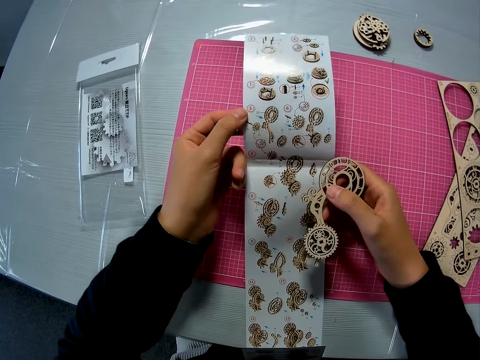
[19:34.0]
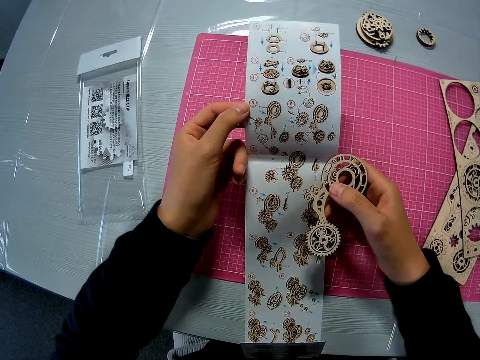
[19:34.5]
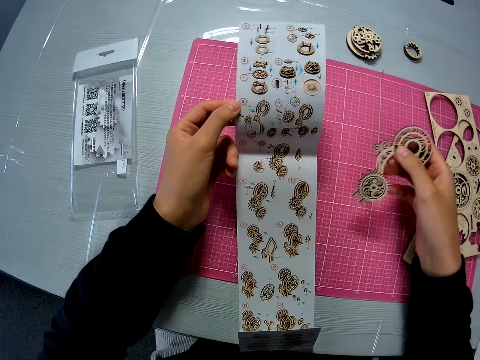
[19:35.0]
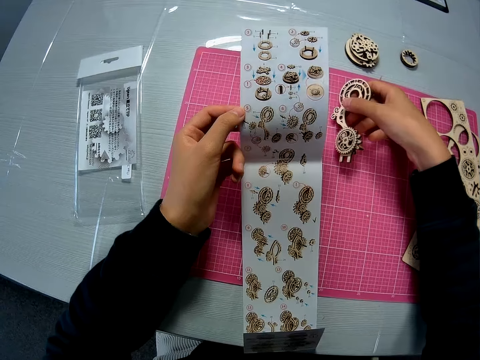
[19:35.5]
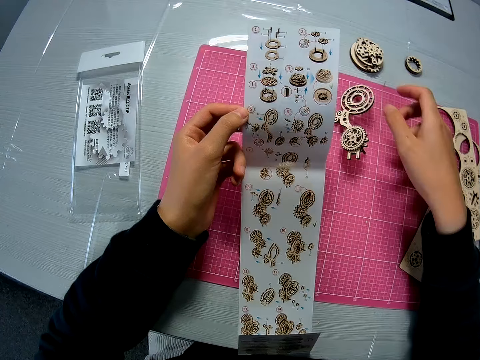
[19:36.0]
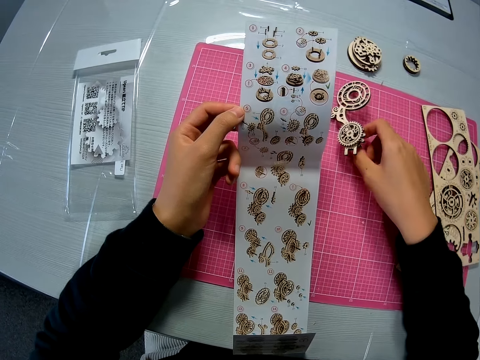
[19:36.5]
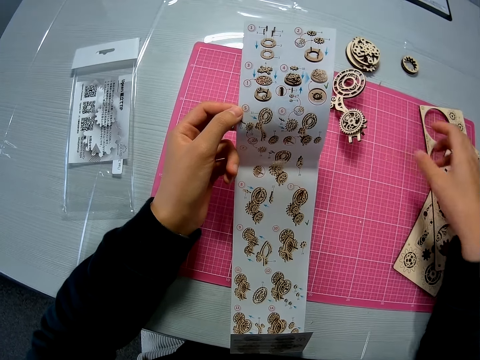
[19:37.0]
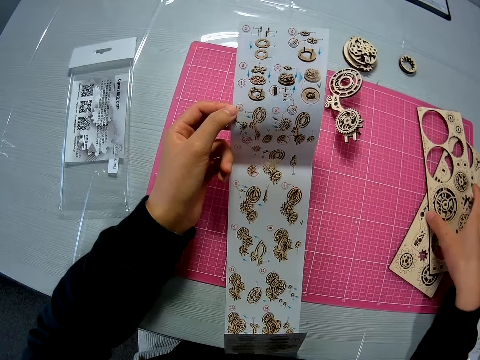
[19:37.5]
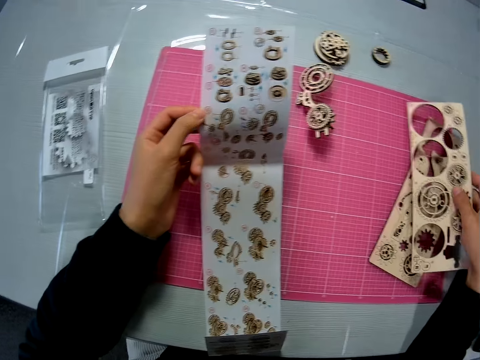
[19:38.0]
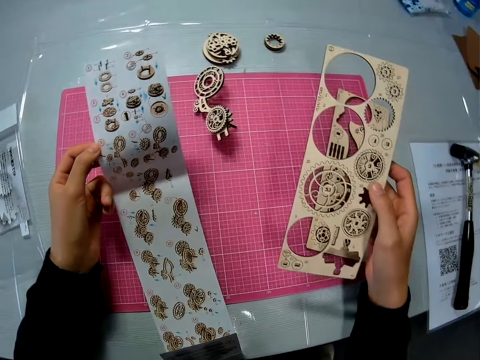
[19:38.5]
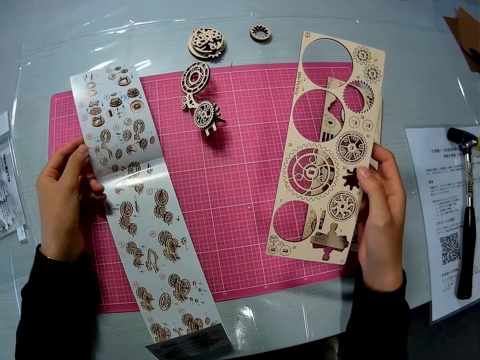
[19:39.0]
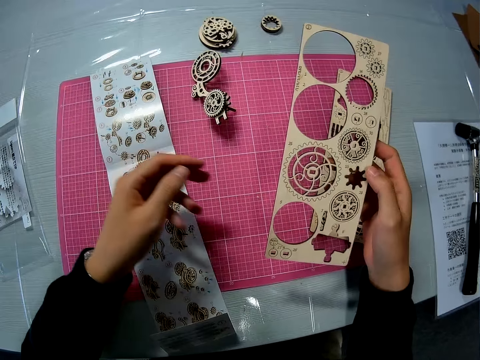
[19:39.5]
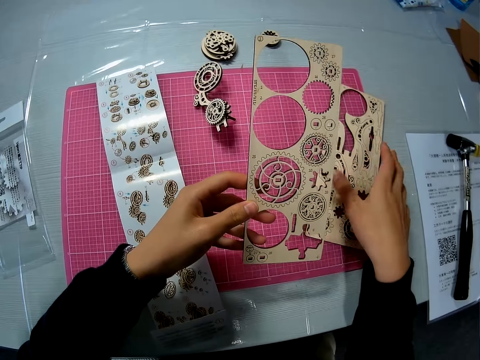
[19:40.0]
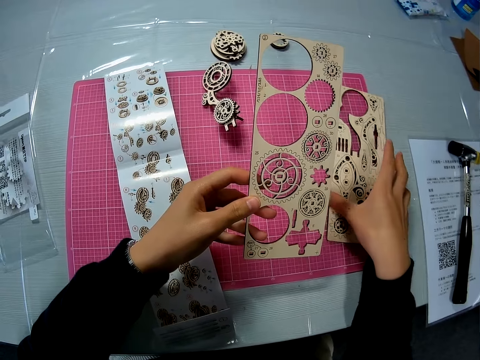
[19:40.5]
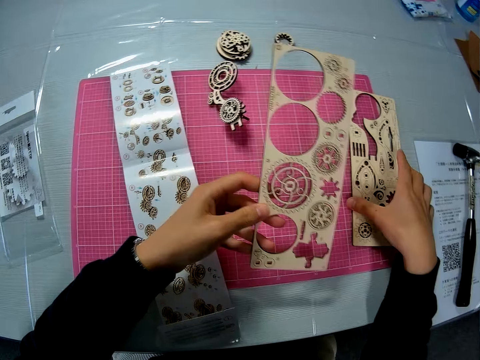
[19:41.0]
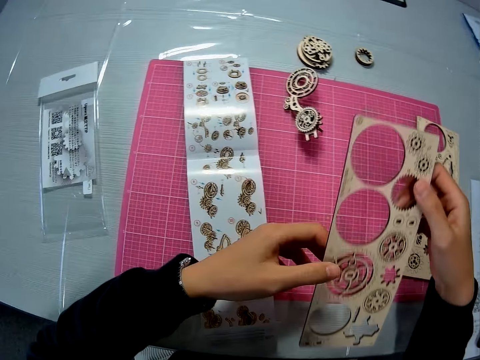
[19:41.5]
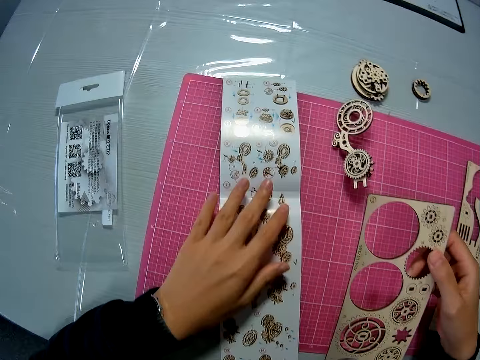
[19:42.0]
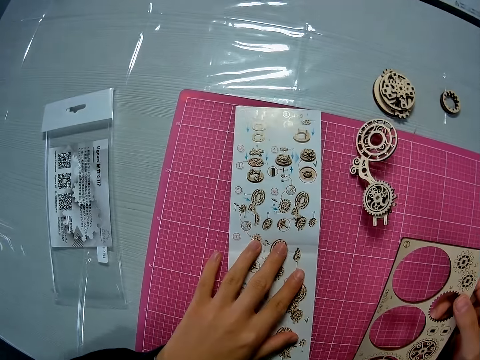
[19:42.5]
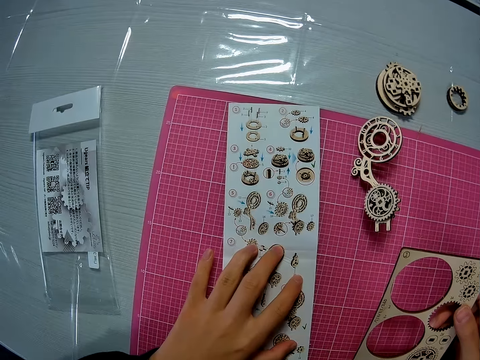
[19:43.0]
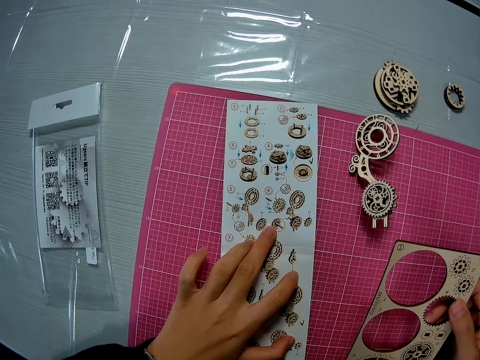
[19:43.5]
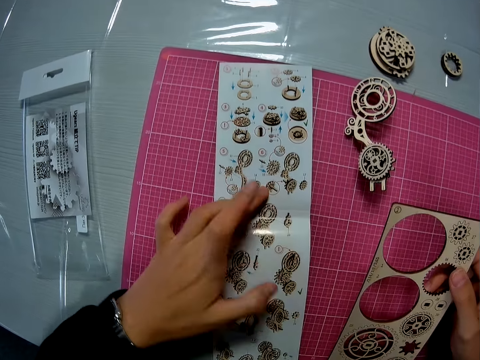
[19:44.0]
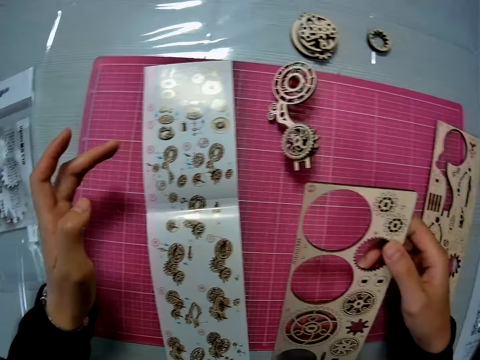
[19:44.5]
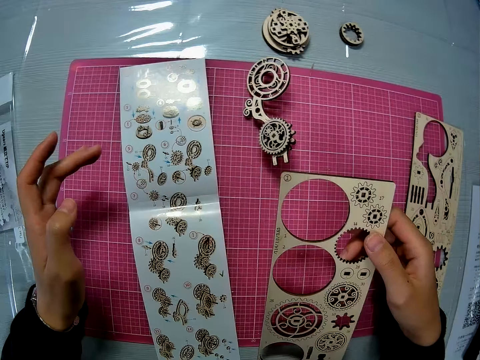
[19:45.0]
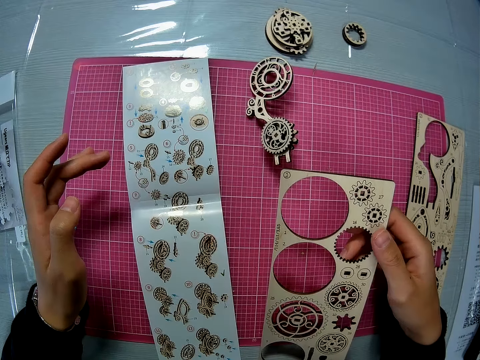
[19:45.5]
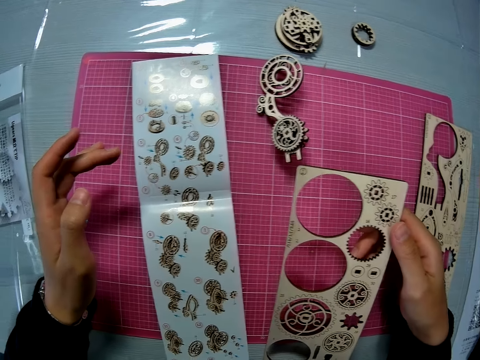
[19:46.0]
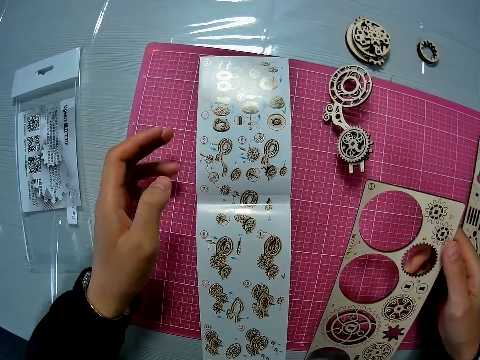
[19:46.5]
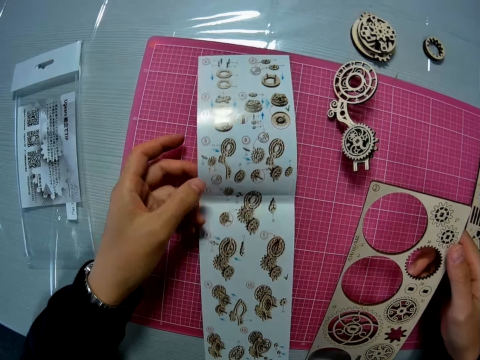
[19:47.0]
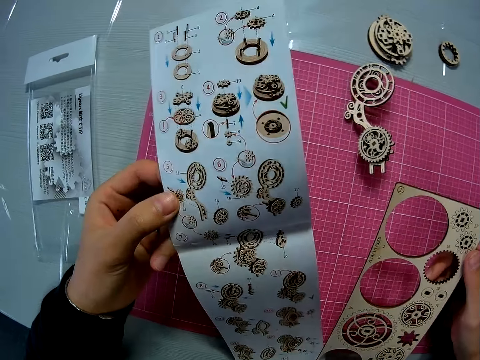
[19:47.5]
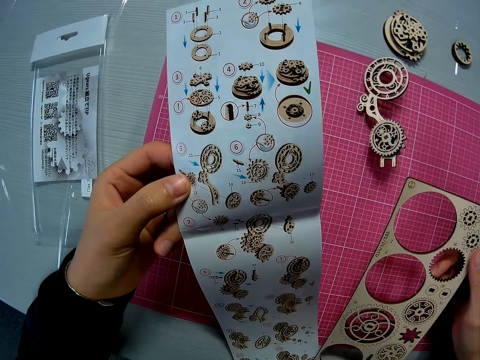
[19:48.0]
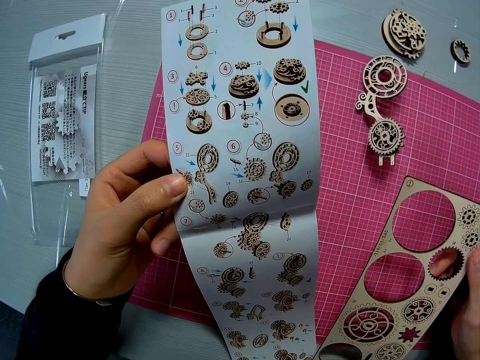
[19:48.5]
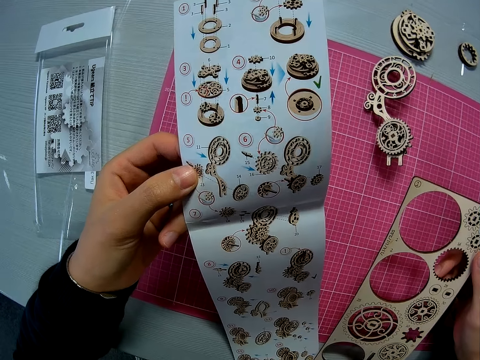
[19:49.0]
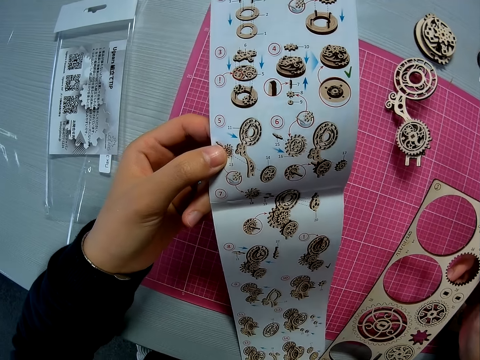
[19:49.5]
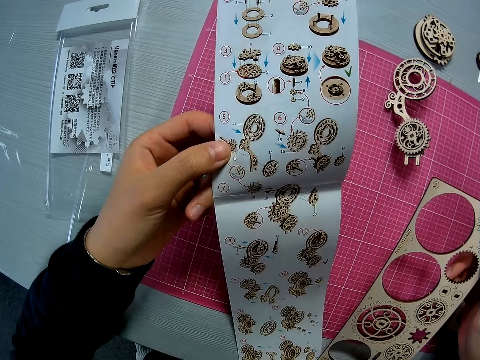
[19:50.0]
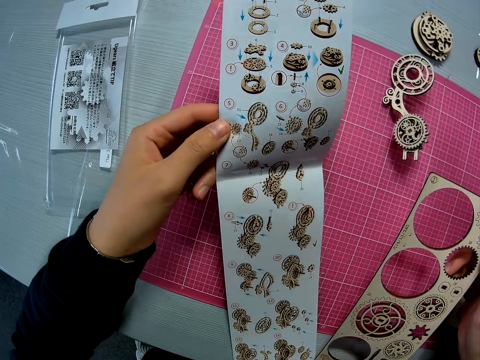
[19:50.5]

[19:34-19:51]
The camera wearer removes one hand from the manual. She drops the joined puzzle pieces or laser cut craft on the pink sheet. She moves the laser cut craft. She picks up a puzzle sheet from another puzzle sheet on the pink sheet. She holds the laser cut craft. She drops the instruction manual on the pink sheet. She holds the laser cut craft with her left hand. She passes the puzzle sheet to her left hand. She moves the second puzzle sheet on the pink sheet. She touches a piece of the laser cut craft. She touches the instruction manual with her left hand. She holds the laser cut craft with both hands. She removes her hand from the manual. She touches the manual. She raises the instruction manual from the pink sheet. She touches the manual again. She holds the manual.

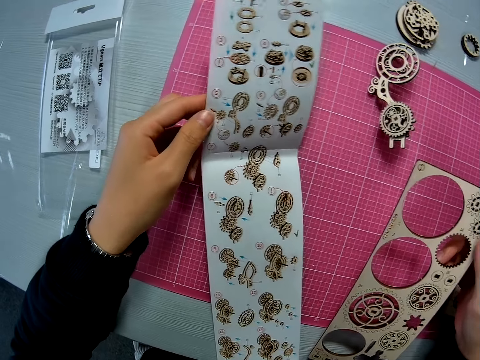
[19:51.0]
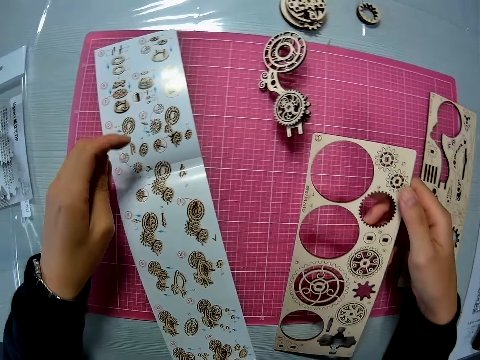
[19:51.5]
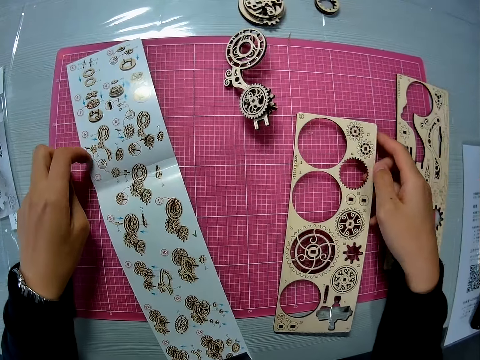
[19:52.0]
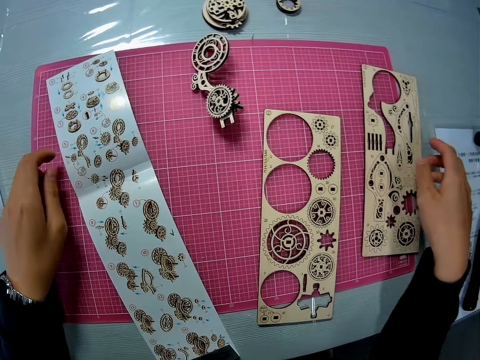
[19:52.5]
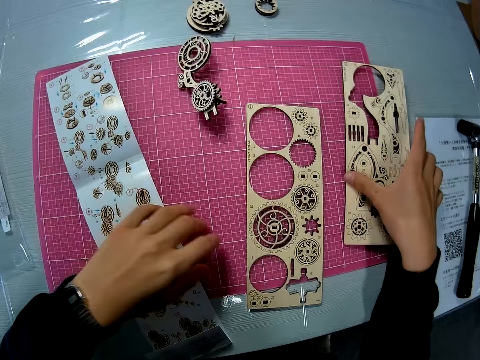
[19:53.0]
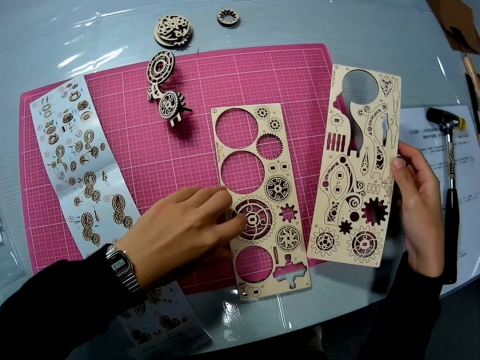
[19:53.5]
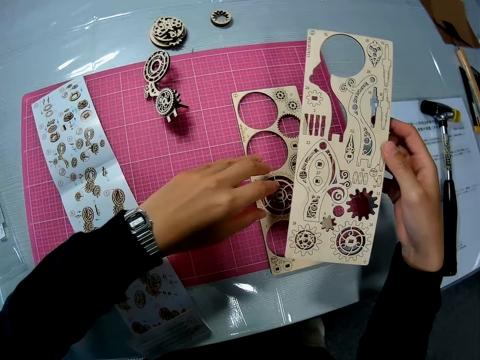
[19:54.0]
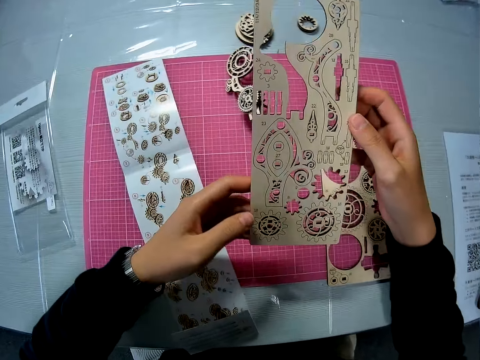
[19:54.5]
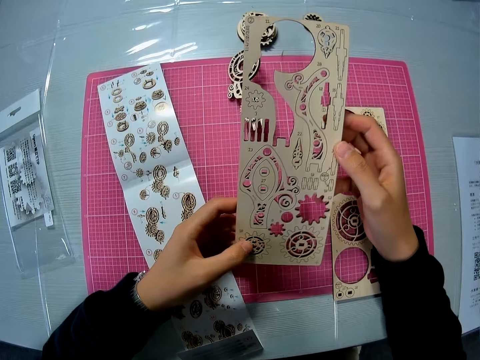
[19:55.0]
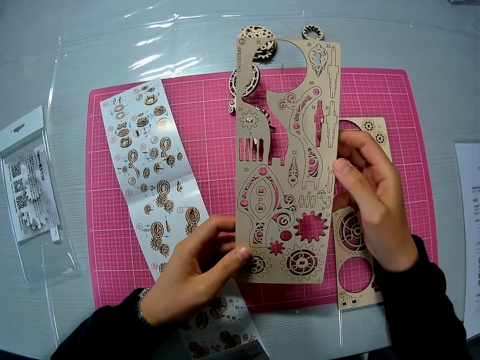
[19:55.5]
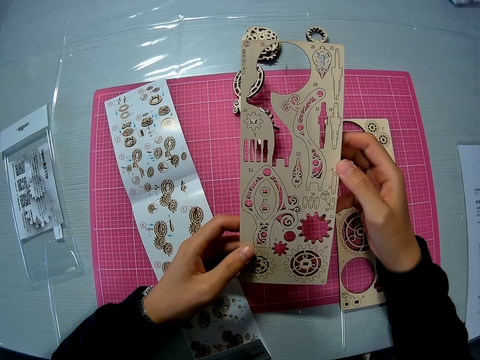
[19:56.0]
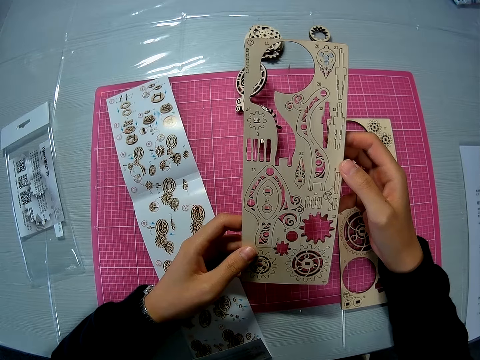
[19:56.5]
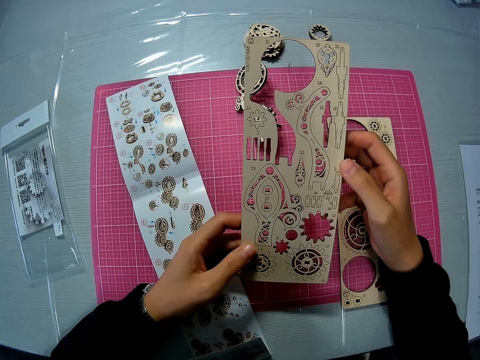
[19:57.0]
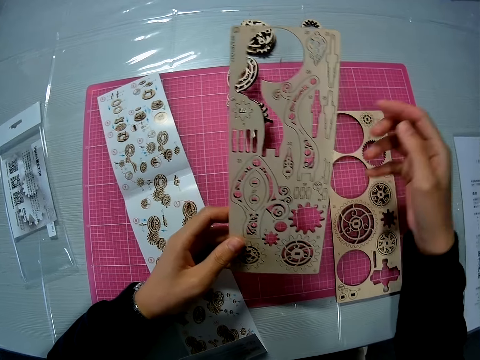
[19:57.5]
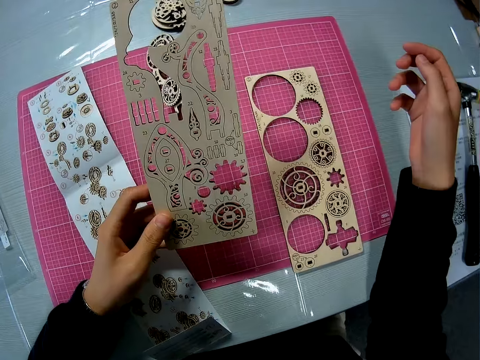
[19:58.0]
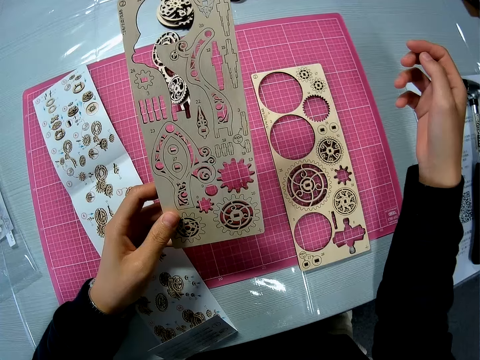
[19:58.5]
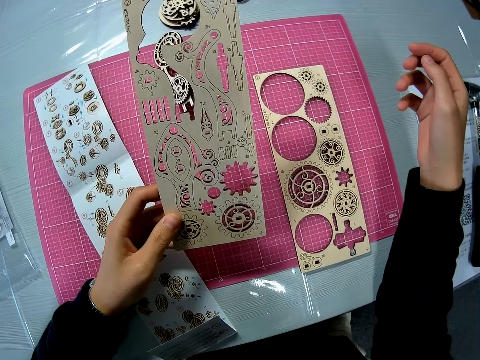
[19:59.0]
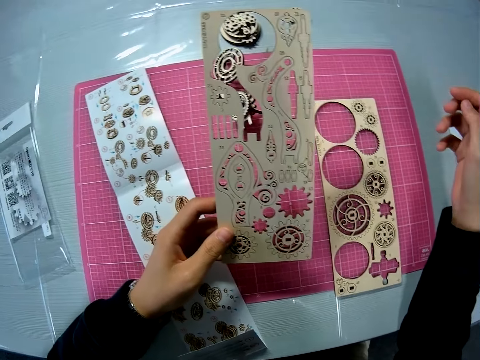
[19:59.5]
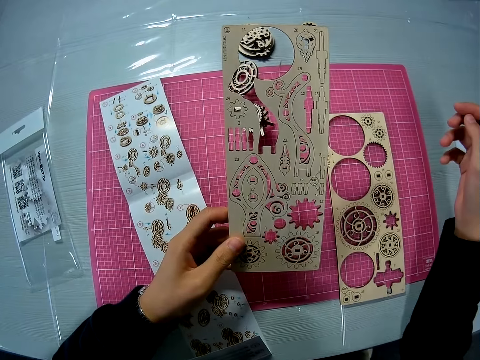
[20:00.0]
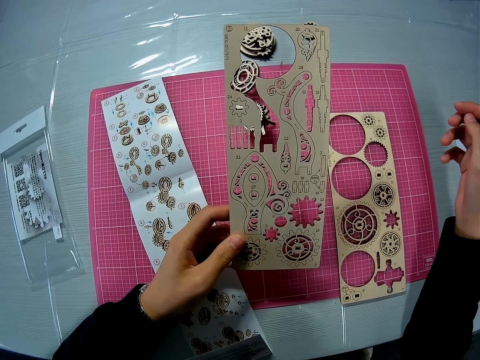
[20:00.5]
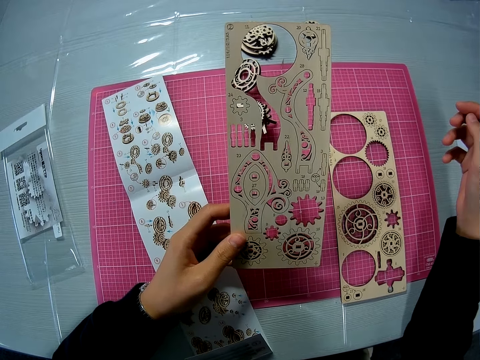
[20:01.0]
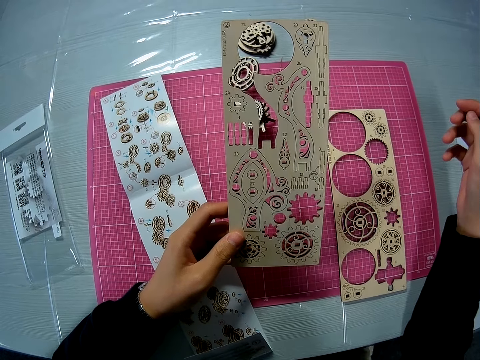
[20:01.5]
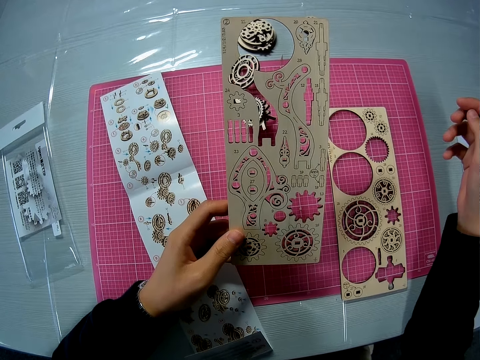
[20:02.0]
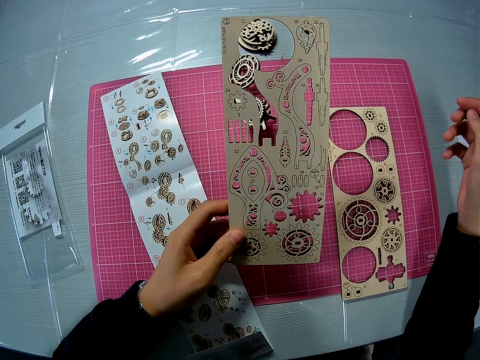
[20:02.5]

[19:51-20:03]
The camera wearer drops the instruction manual on the pink sheet. She drops the puzzle sheet or laser cut craft on the pink sheet. She picks up the second puzzle sheet from the pink sheet. She moves the first puzzle sheet on the pink sheet. She holds the puzzle sheet with both hands. She moves the laser cut craft. She removes her right hand from the puzzle sheet.
